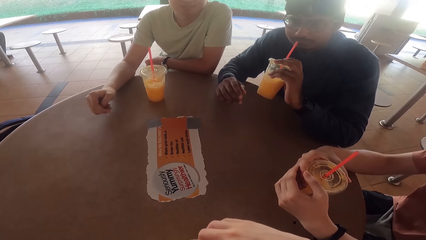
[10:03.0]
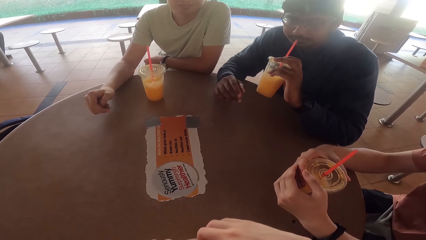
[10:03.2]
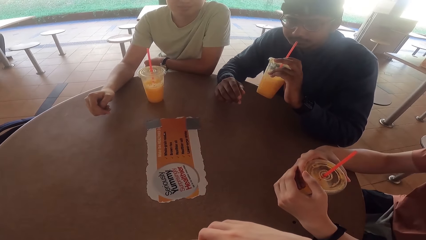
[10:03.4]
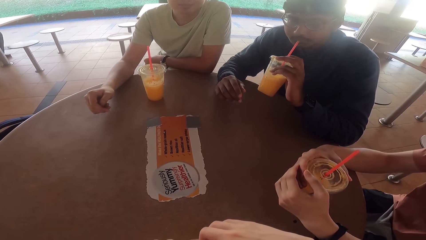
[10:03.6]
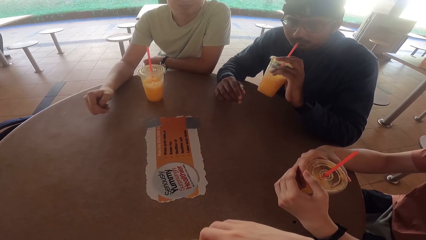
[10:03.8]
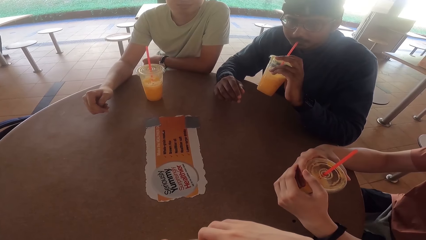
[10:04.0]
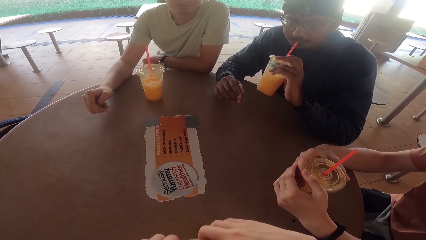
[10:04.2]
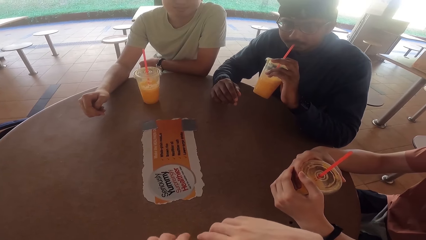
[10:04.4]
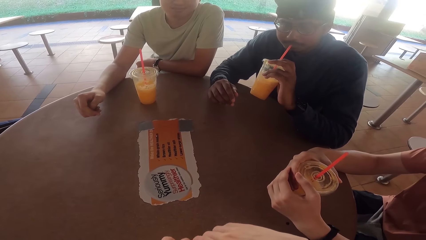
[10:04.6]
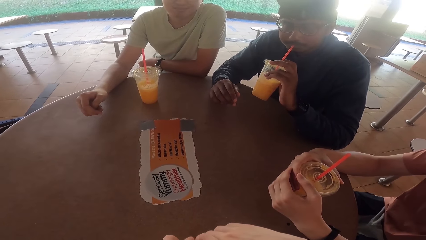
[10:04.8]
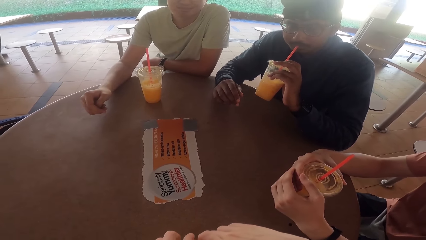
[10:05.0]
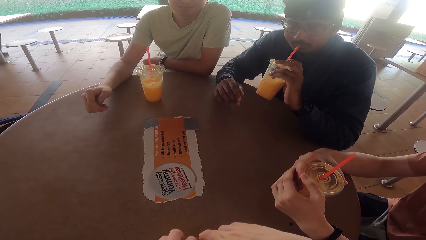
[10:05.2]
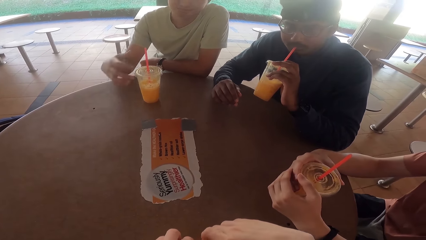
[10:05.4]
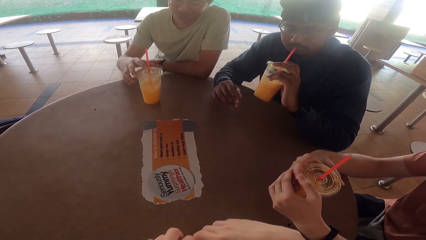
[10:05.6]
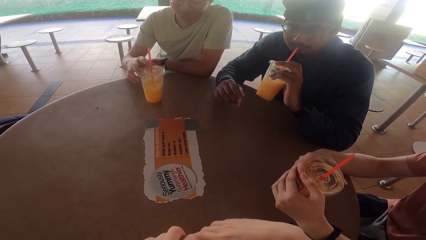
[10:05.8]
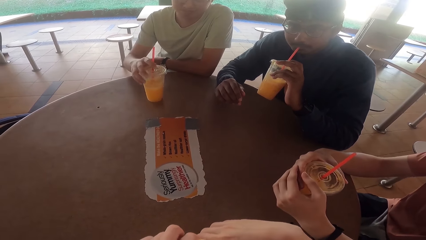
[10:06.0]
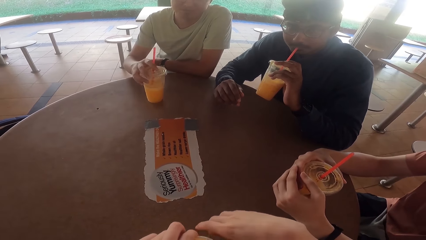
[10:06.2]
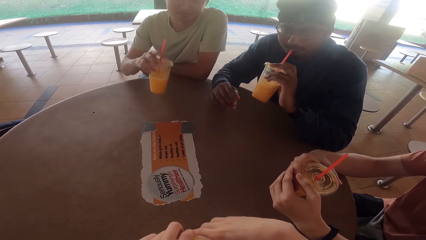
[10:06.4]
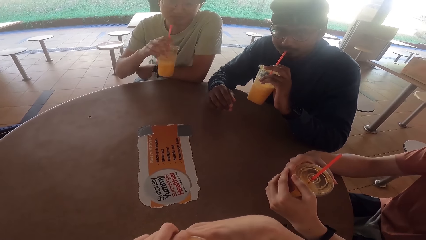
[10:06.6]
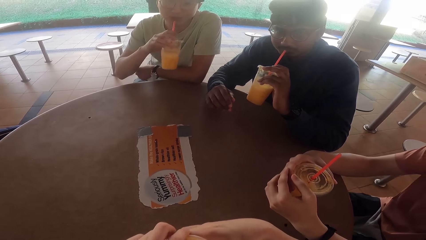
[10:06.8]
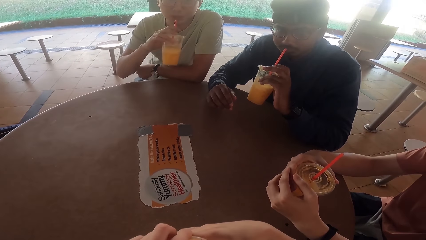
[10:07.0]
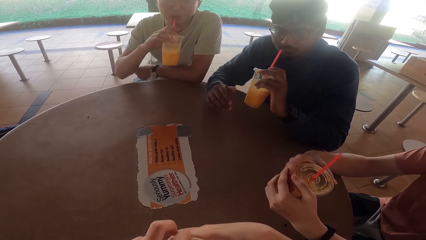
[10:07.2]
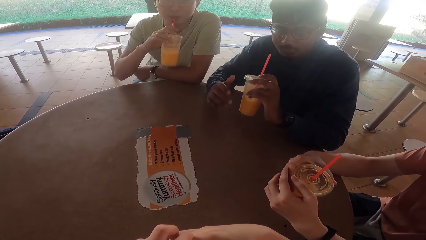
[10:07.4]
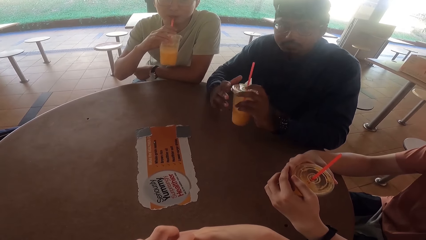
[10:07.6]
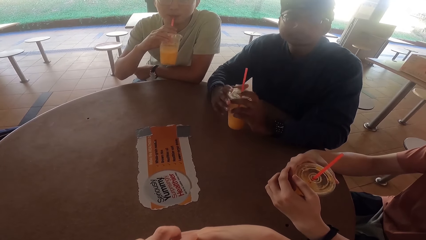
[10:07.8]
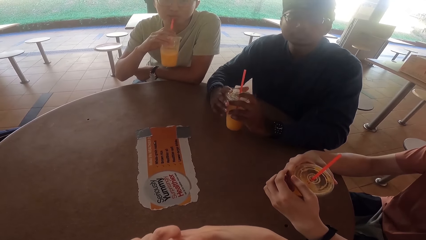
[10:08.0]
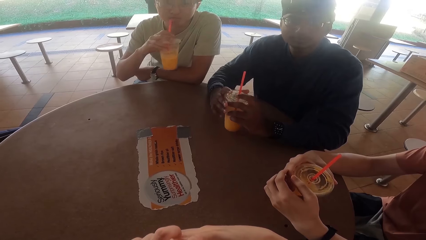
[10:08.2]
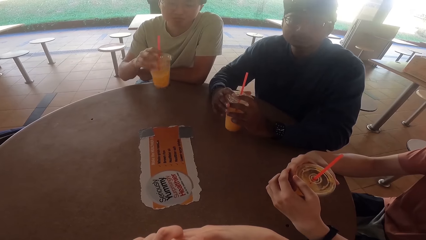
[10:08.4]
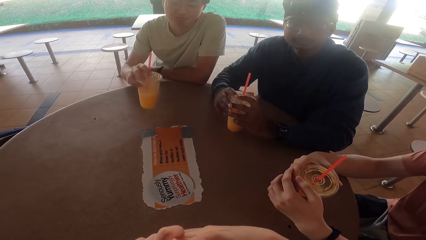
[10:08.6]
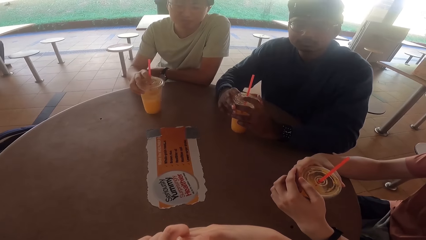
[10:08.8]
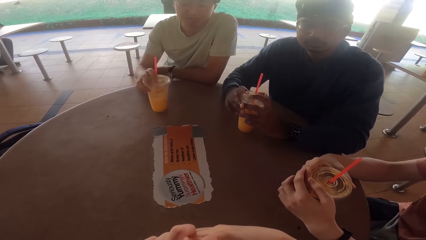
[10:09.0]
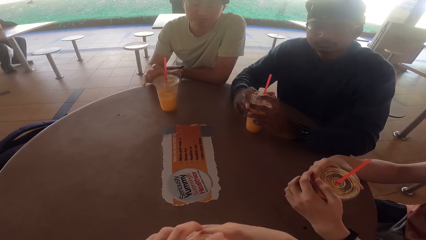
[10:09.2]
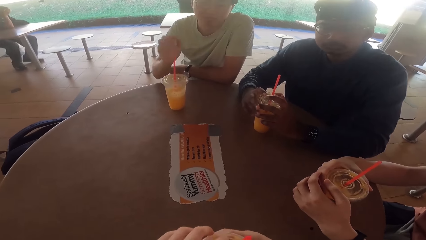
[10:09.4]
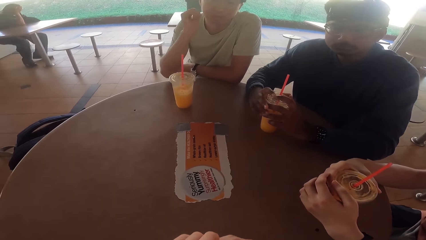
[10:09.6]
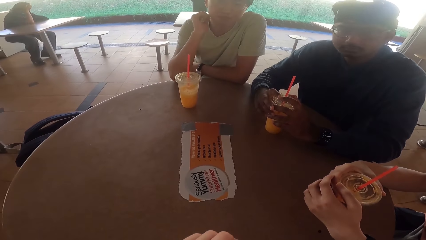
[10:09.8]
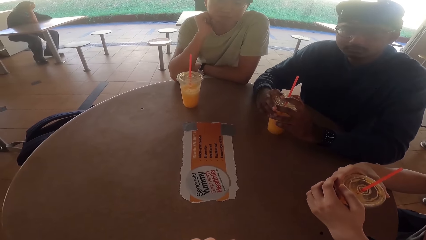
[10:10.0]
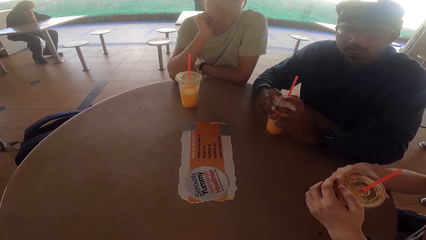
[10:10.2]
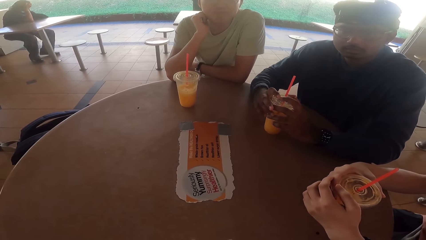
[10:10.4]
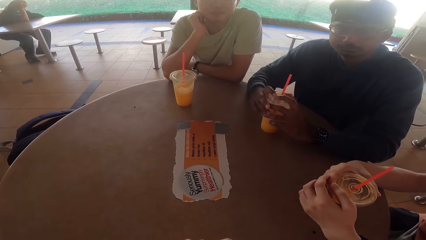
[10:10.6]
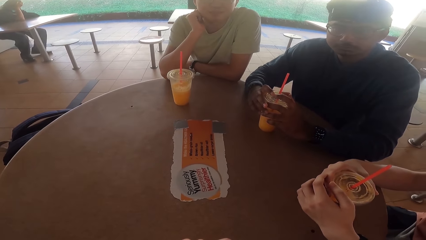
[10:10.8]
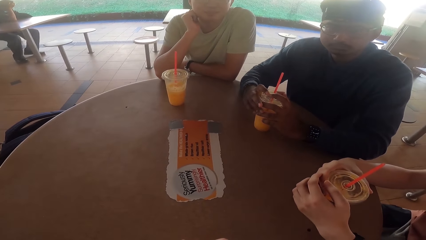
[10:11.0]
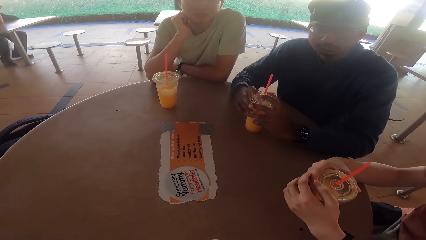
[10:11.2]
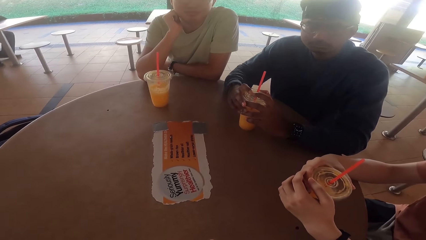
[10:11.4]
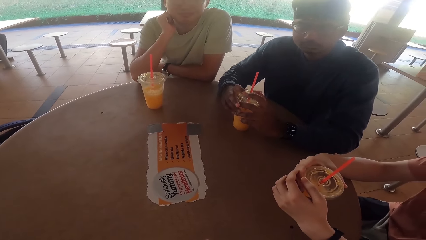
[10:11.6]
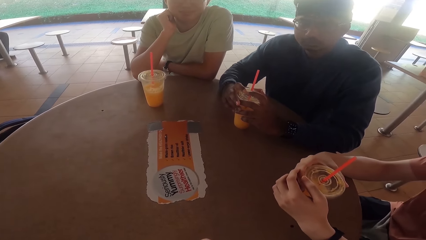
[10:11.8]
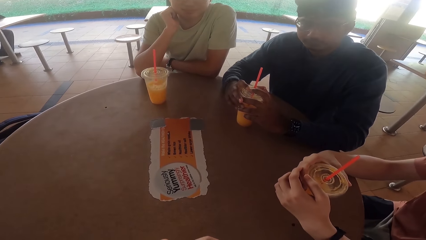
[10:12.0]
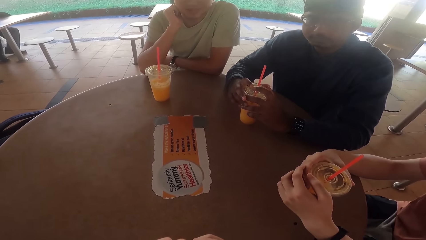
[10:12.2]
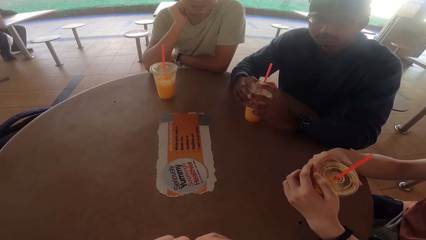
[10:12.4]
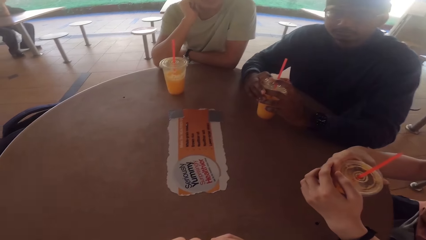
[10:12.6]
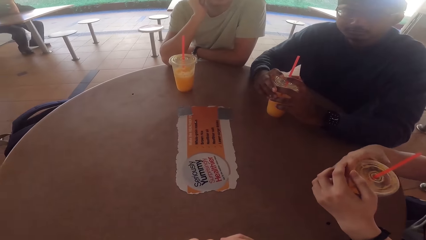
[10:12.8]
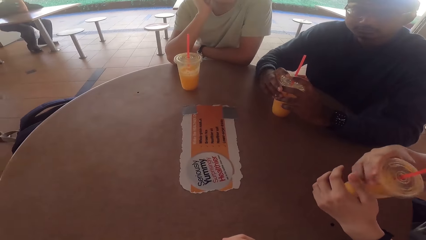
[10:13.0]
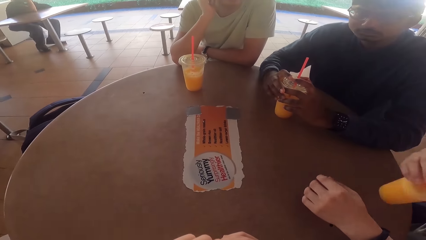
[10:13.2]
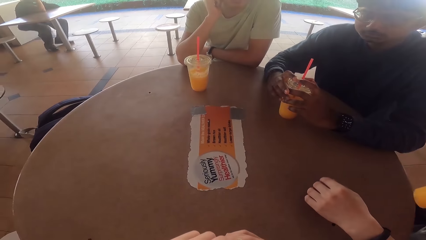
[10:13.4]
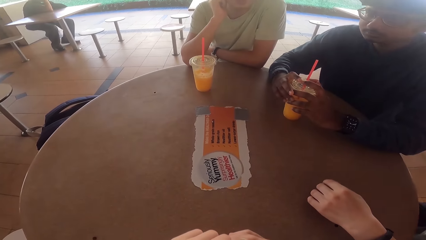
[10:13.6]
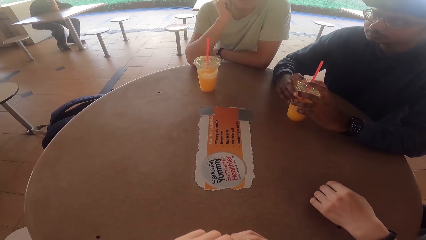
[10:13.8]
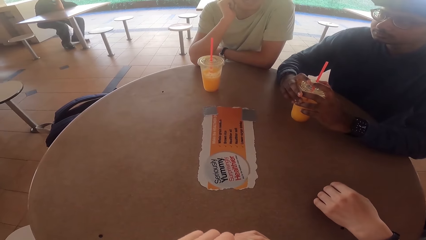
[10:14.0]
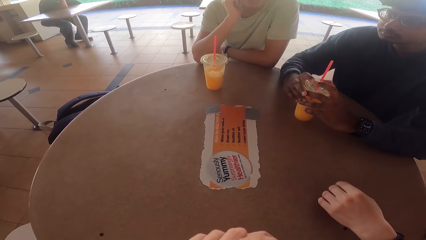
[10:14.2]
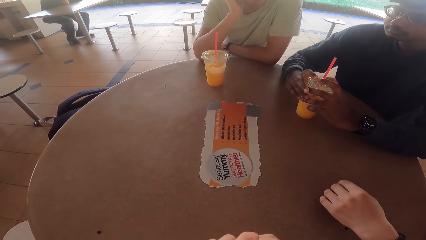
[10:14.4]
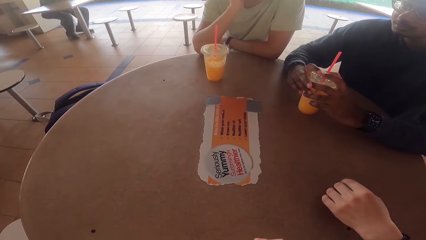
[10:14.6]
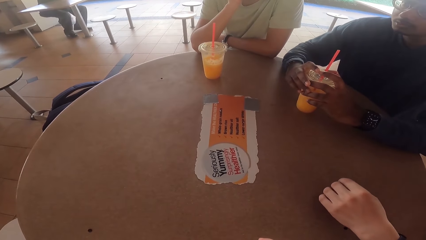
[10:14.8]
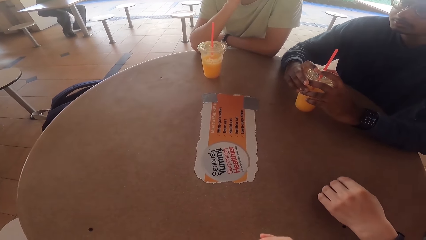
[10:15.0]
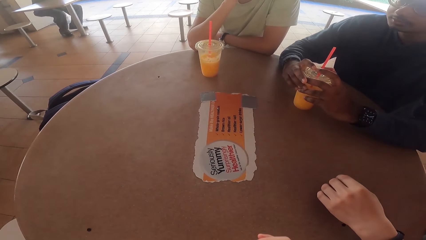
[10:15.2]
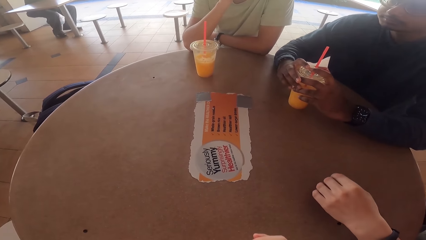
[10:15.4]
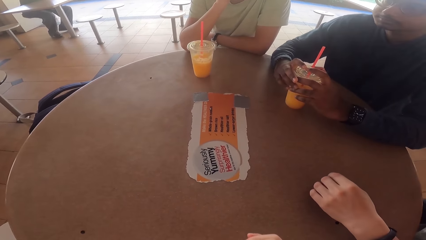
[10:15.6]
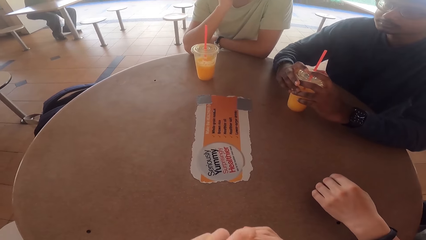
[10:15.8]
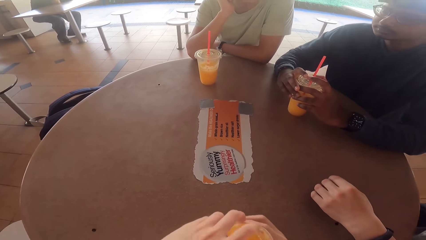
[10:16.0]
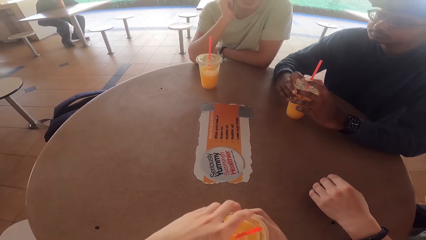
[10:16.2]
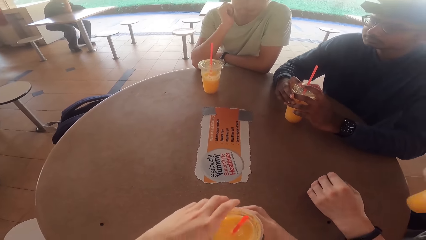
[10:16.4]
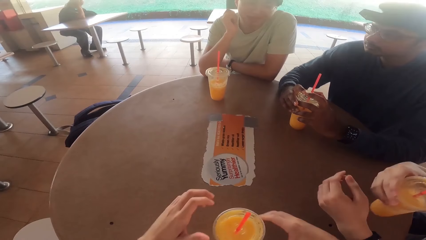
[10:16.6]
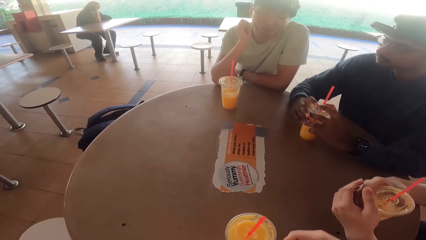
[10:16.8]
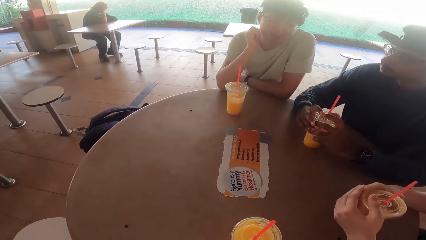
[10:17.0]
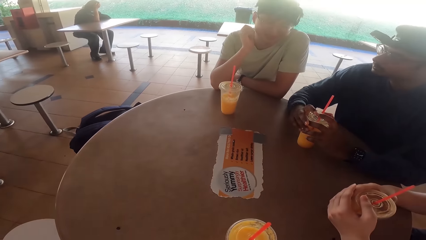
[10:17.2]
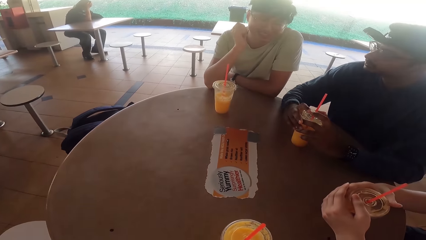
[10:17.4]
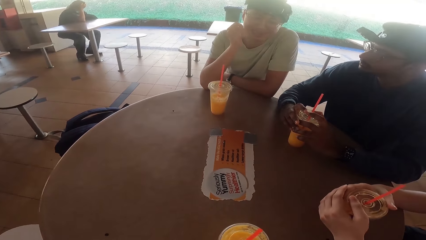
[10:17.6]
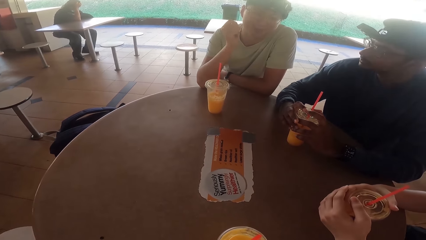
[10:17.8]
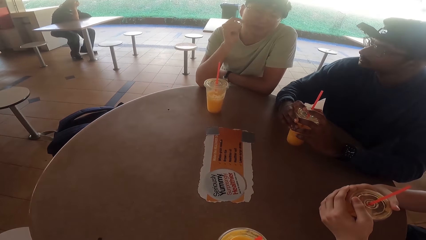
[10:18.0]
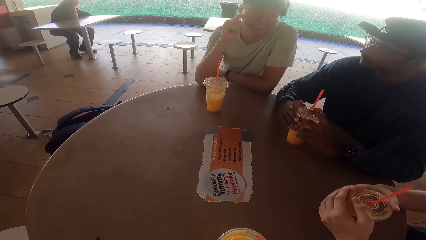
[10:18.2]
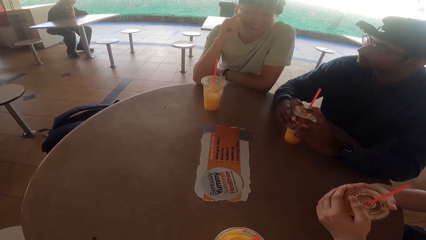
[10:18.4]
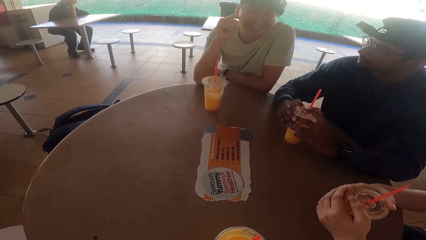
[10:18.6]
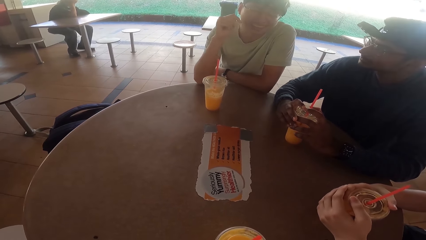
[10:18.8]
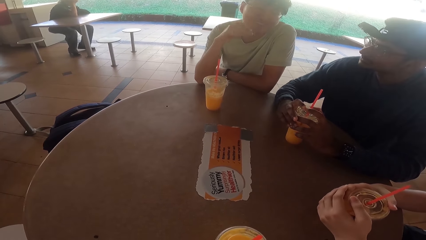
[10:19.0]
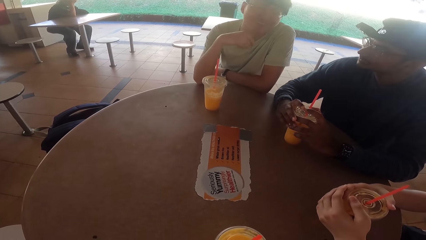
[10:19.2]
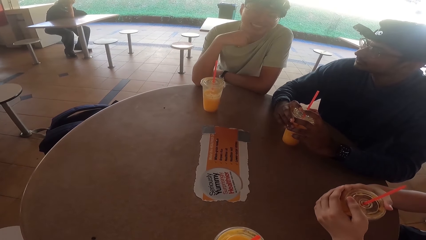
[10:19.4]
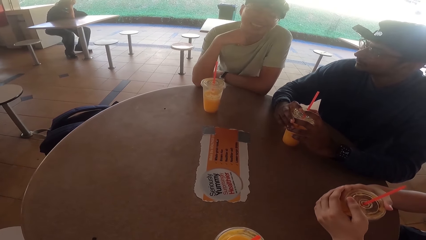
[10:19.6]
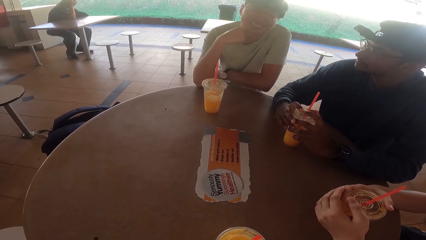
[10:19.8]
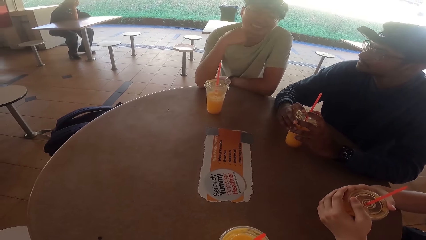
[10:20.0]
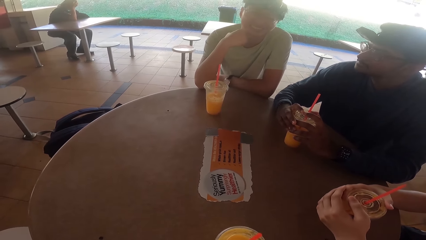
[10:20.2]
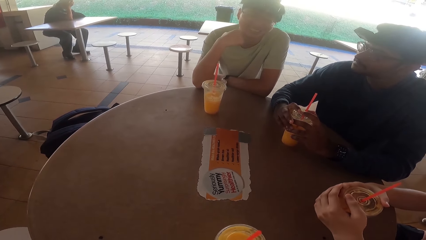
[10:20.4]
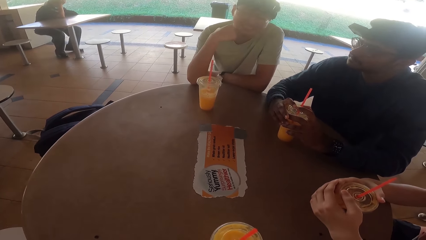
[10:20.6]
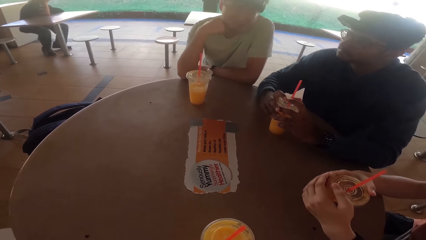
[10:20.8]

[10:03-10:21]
A person drinks the juice. Another person picks up the juice from the table and drinks the juice. The first person puts the juice on the table. The other person puts the juice on the table. The camera wearer talks to the people. A third person picks up the juice from the table, drinks the juice and puts the juice on the table. The second person talks to the others and the camera wearer.
